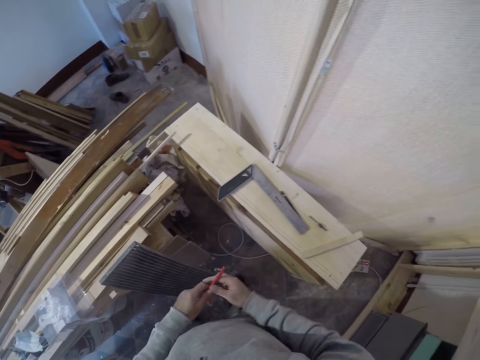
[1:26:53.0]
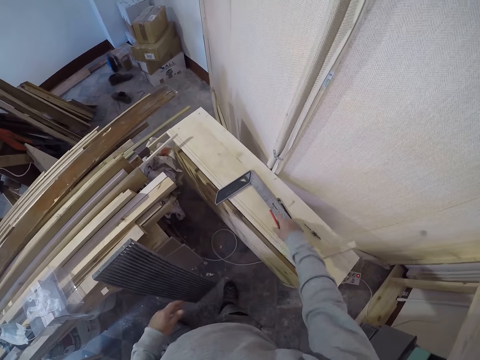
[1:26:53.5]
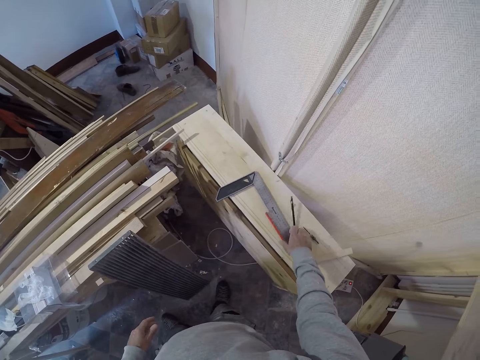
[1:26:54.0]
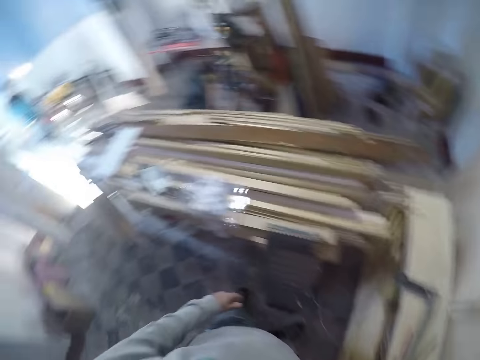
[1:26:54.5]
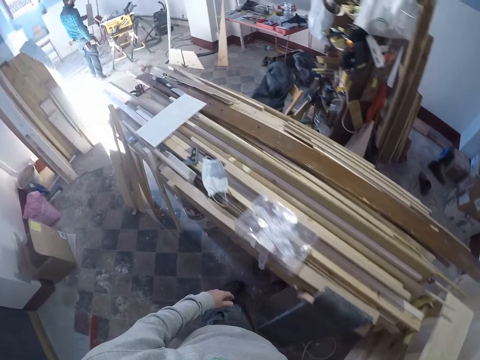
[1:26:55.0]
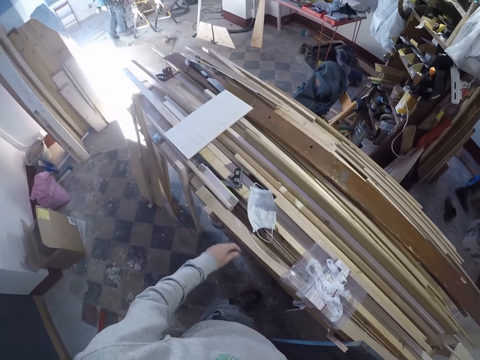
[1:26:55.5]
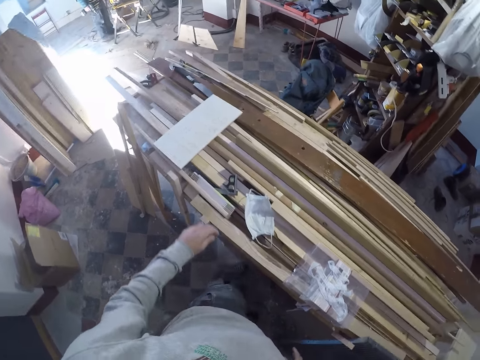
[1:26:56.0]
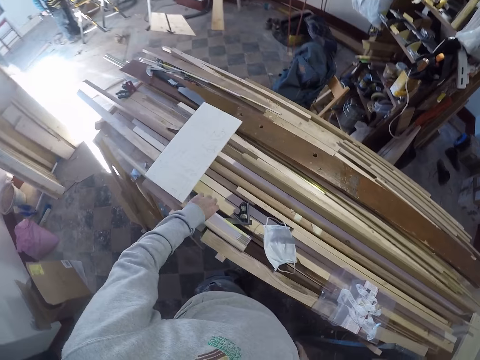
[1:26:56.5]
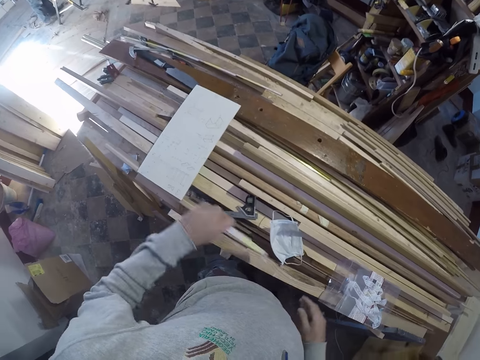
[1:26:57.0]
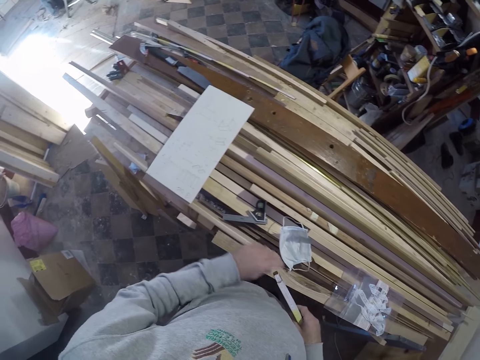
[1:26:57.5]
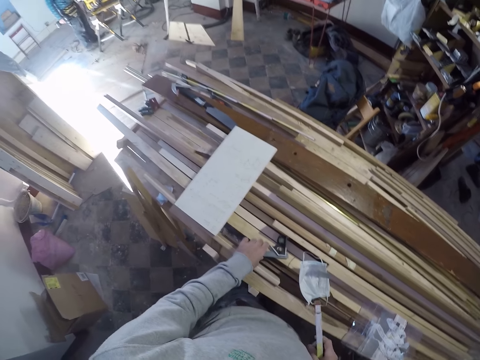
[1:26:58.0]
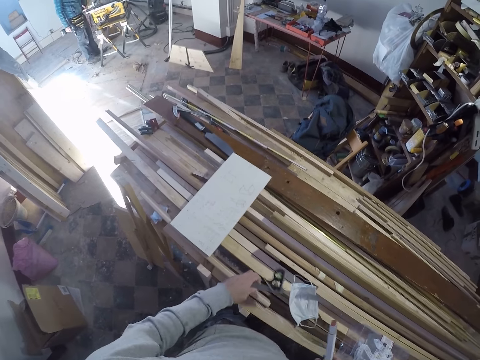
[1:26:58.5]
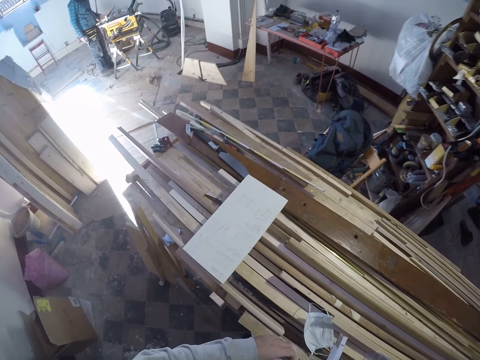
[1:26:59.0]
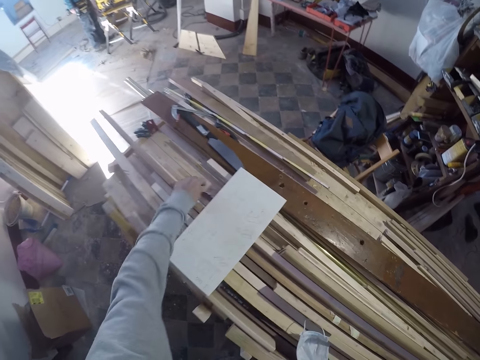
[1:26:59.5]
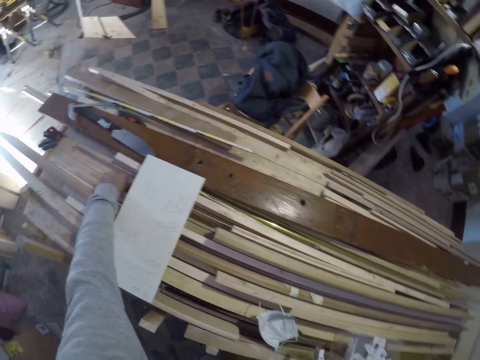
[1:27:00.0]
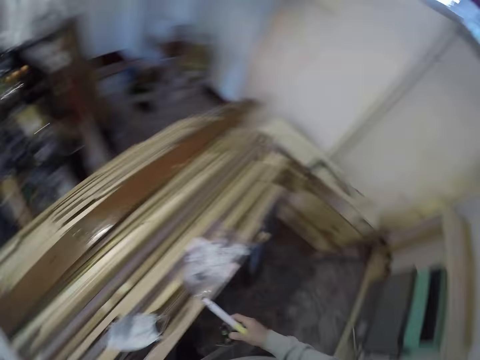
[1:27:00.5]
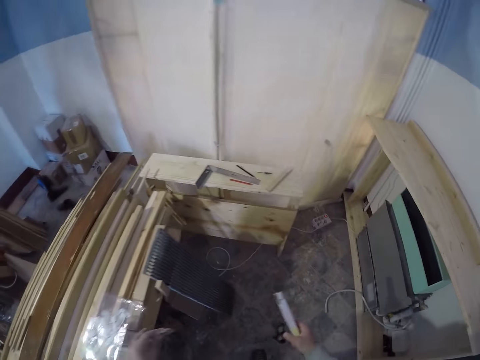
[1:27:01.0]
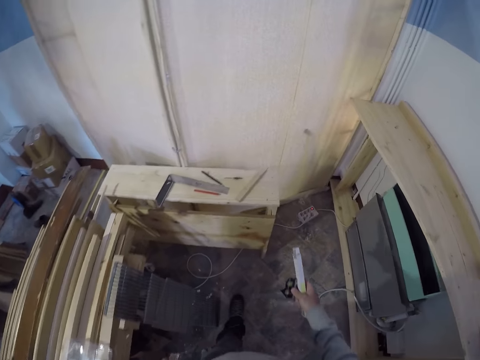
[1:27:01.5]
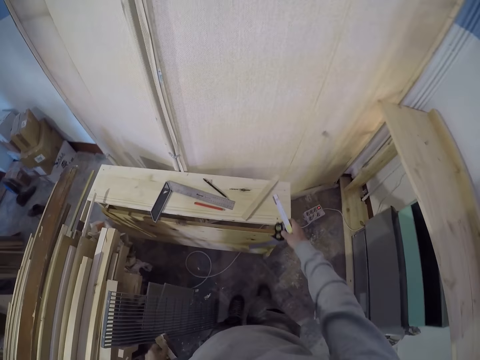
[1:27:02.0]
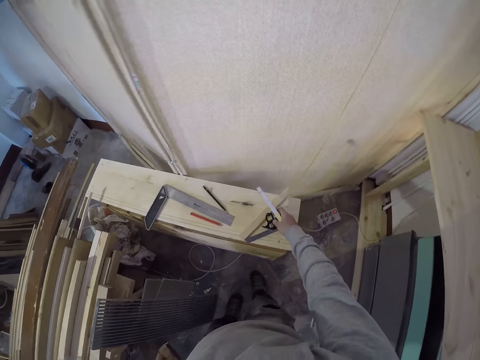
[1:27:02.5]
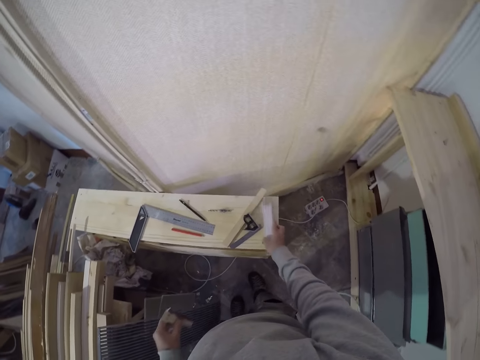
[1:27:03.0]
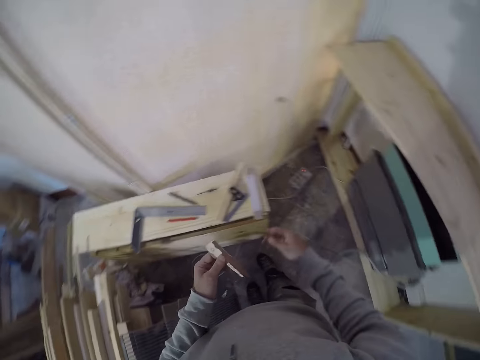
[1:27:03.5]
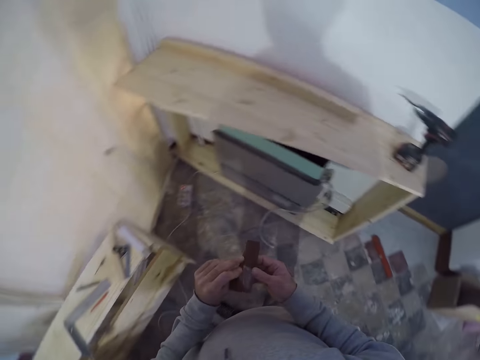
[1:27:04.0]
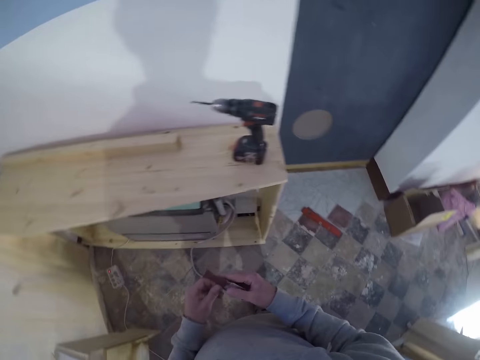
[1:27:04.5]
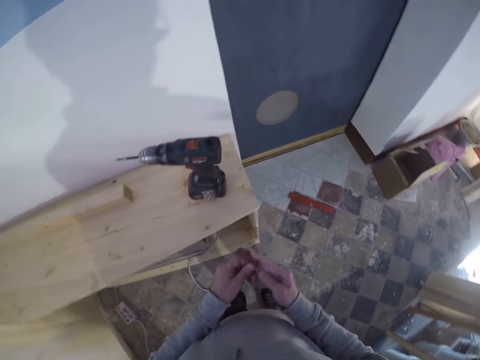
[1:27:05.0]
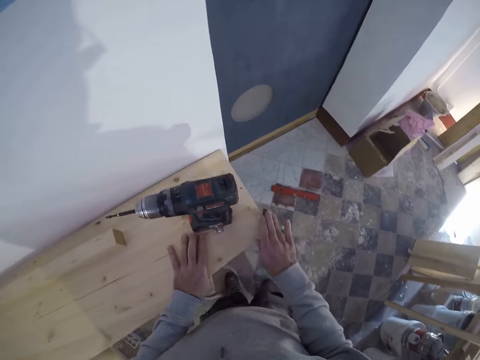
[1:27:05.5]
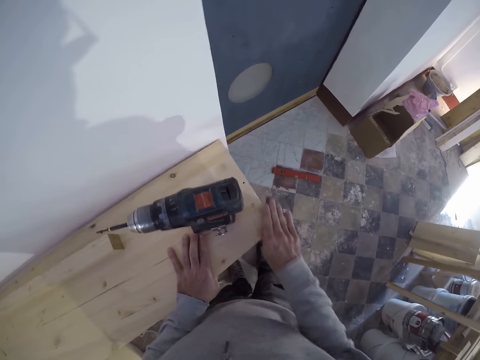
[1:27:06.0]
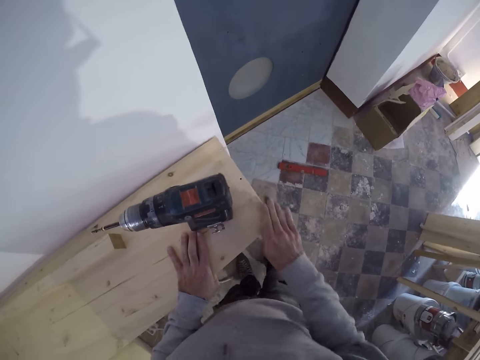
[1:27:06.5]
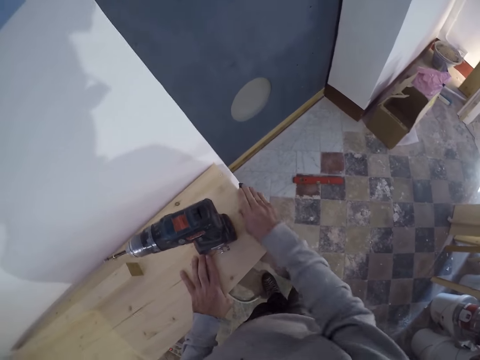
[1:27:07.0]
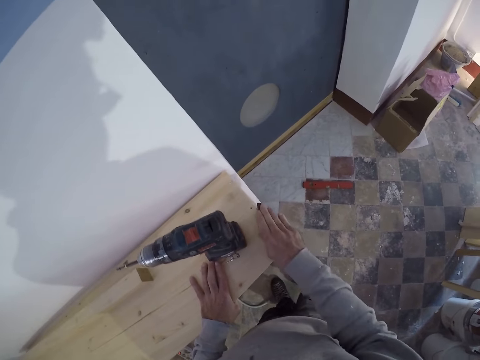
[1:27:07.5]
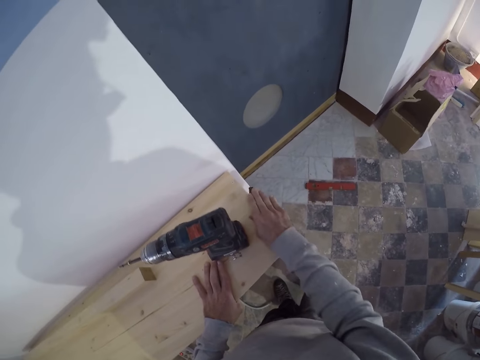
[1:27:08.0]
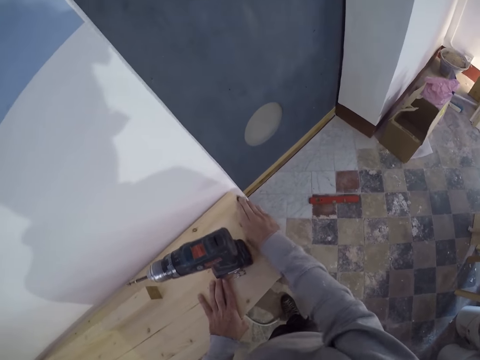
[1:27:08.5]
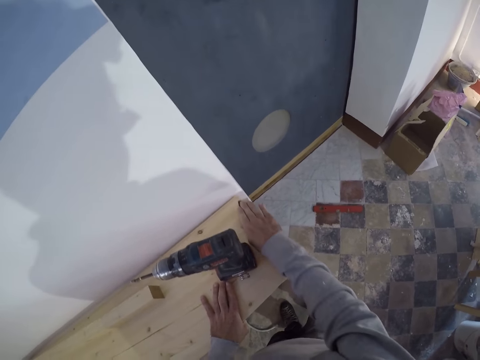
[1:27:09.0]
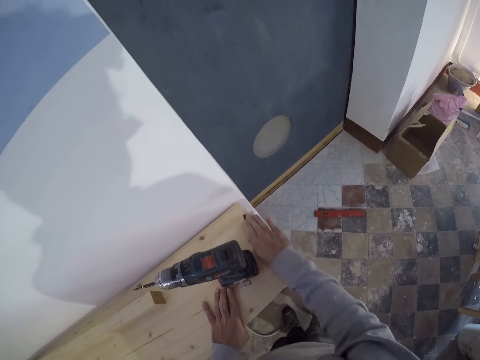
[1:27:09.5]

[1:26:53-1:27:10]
The camera wearer passes the pen in his left hand to his right hand. He drops the pen in his right hand on the shelf. He takes the pen from the shelf with his right hand. He turns around. He takes a wood from the pile of woods with his left hand. He passes the wood in his left hand to his right hand. He takes a combination square from the pile of wood with his left hand. He passes the combination square in his left hand to his right hand. He takes a sandpaper from the pile of wood with his left hand. He walks in the workshop. He drops the combination square in his right hand on the shelf. He drops the wood in his right hand on the shelf. He turns around. He passes the sandpaper in his left hand to his right hand. He places his left hand on the shelf. He scrubs the shelf with the sandpaper in his right hand.

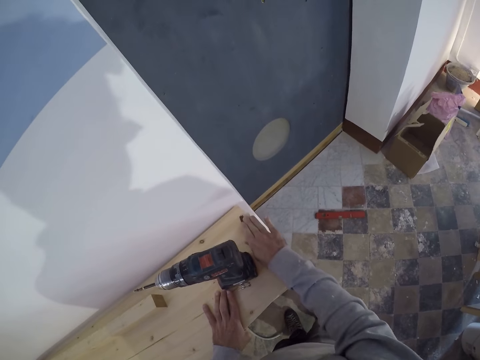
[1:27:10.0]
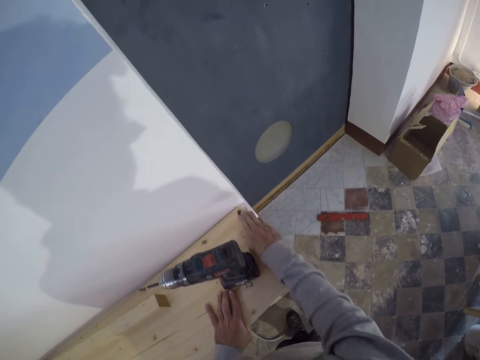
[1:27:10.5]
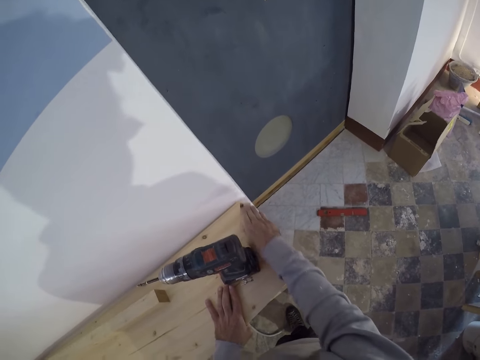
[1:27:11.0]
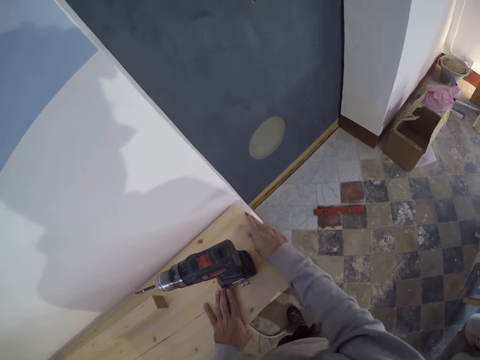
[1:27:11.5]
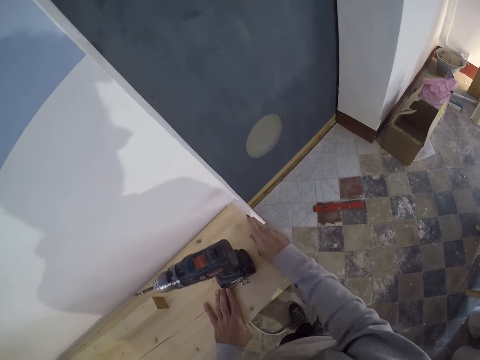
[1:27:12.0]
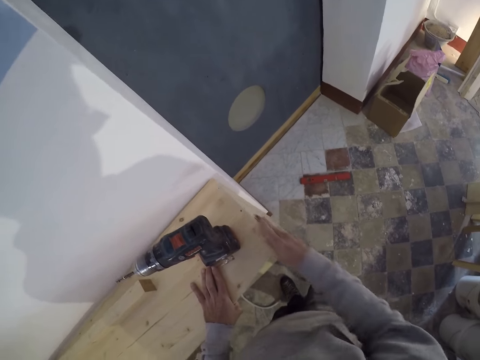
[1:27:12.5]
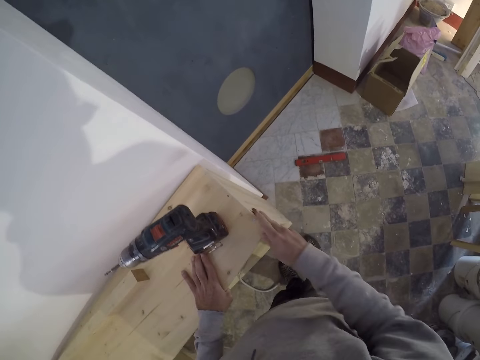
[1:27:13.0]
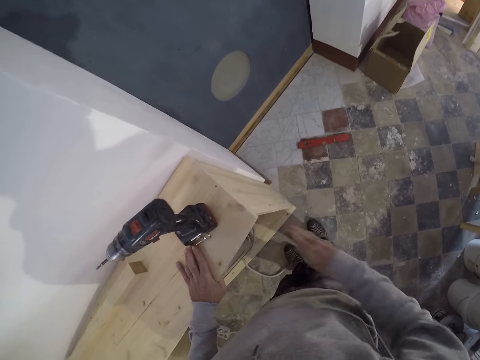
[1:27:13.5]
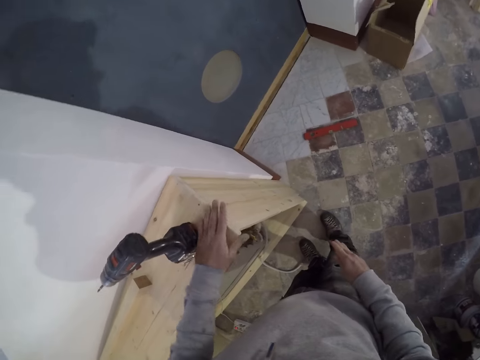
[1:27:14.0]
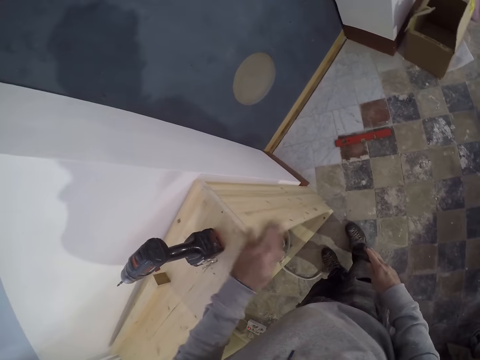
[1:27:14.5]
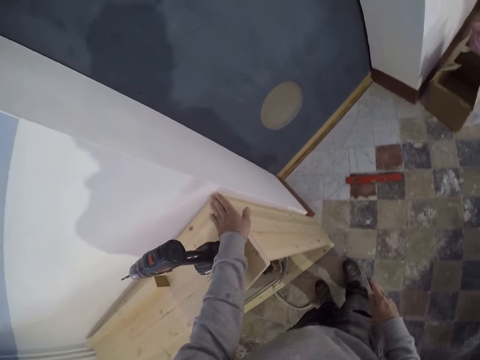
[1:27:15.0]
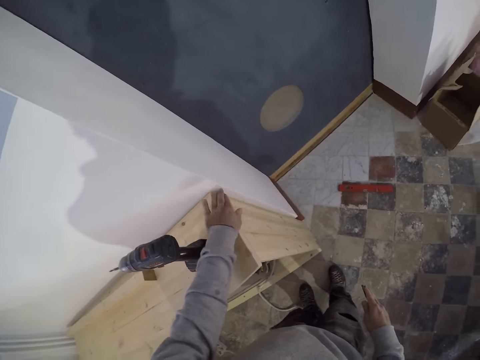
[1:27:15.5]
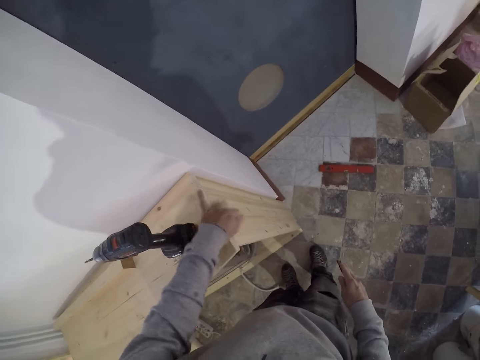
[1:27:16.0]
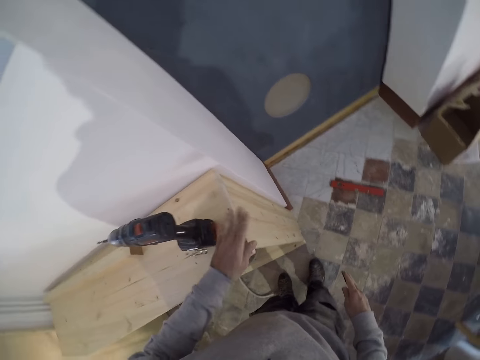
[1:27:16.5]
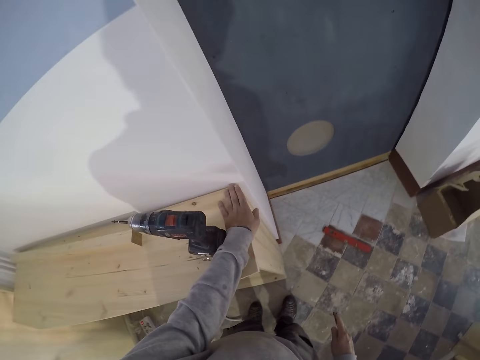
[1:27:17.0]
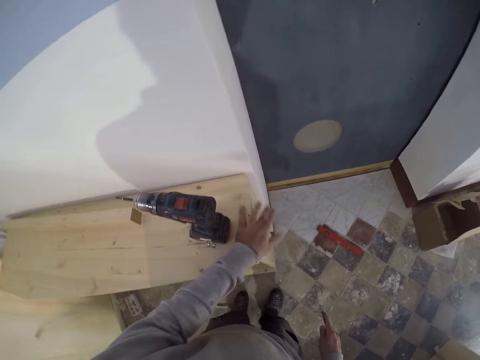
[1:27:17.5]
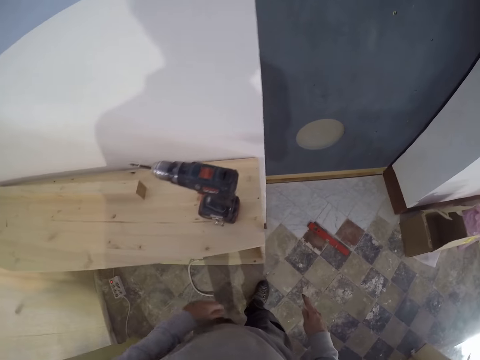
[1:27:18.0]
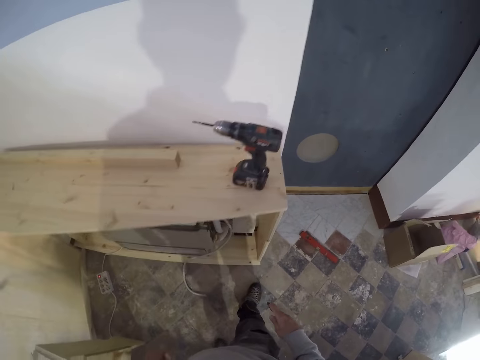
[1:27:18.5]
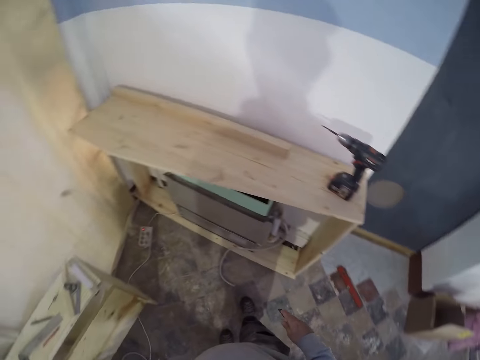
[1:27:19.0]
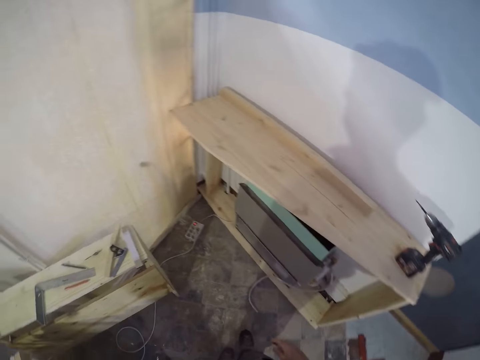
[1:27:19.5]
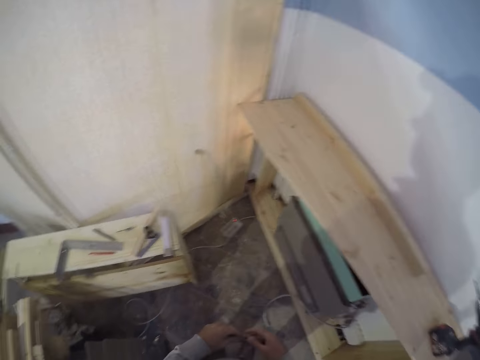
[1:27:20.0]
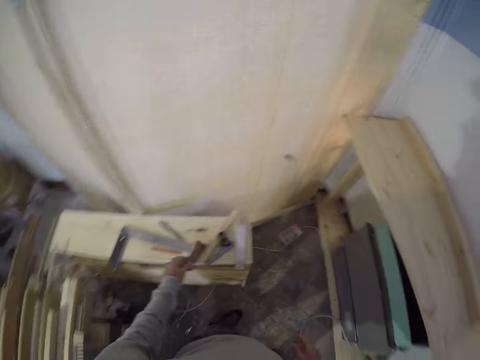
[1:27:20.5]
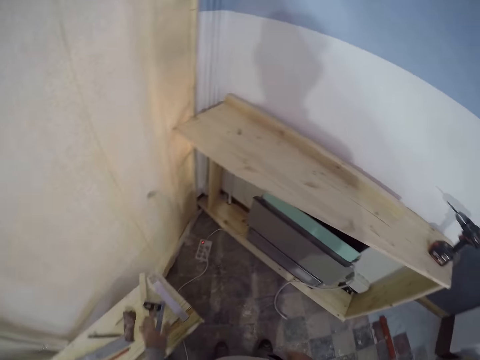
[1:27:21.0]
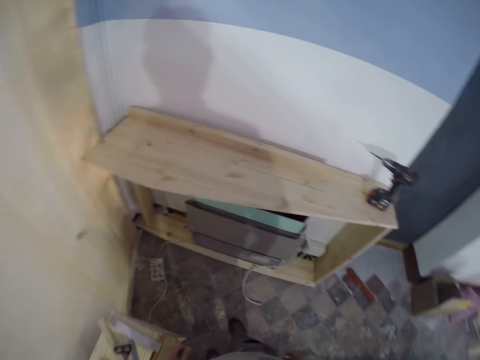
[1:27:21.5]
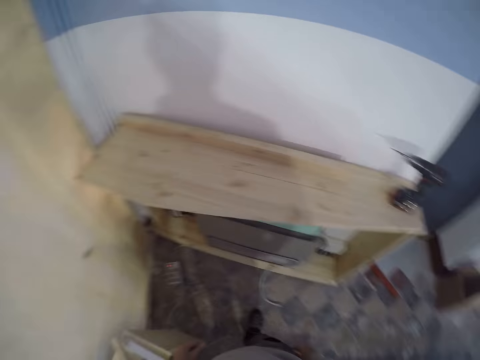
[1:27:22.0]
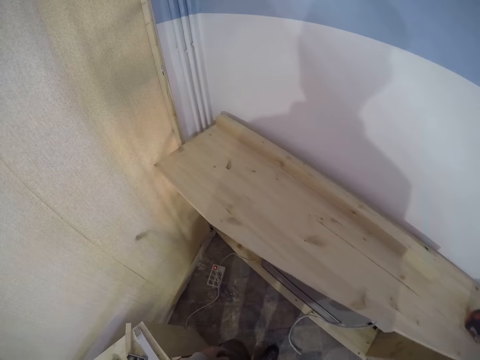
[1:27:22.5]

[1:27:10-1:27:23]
The camera wearer dusts the shelf with his left hand. He looks around. He passes the sandpaper in his right hand to his left hand. He drops the sandpaper in his right hand on the shelf. He looks around.
